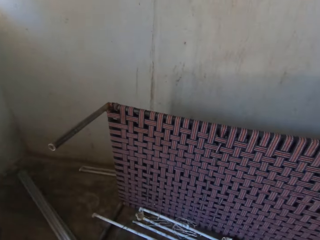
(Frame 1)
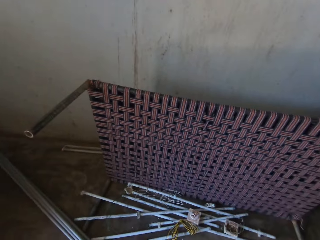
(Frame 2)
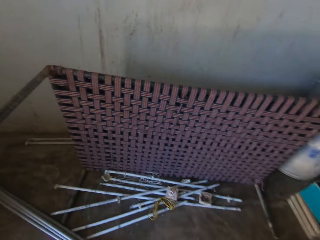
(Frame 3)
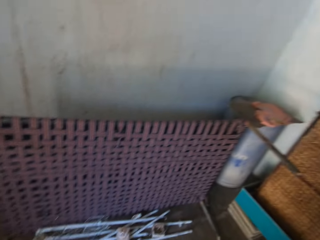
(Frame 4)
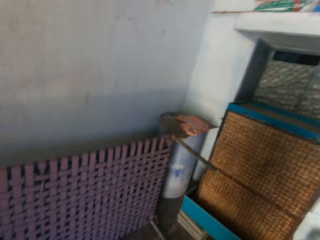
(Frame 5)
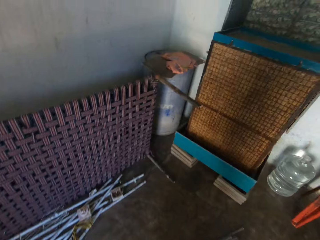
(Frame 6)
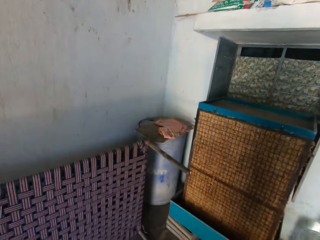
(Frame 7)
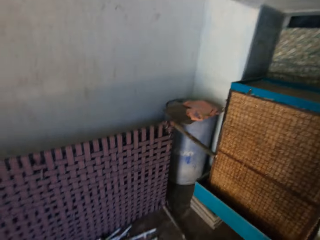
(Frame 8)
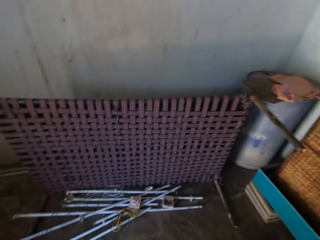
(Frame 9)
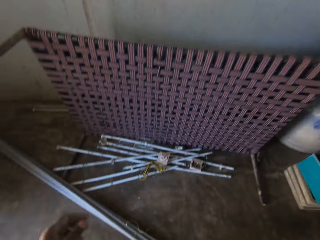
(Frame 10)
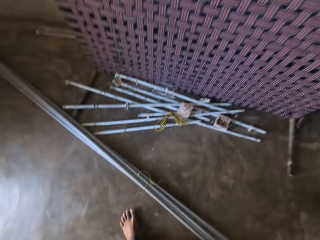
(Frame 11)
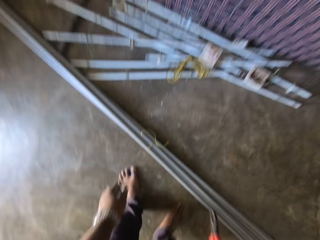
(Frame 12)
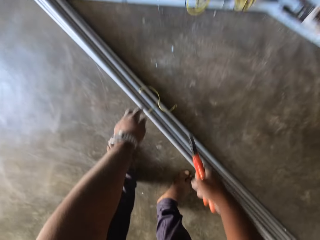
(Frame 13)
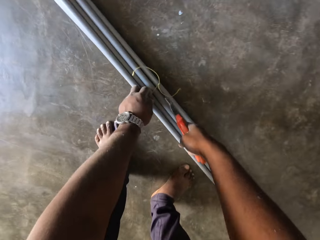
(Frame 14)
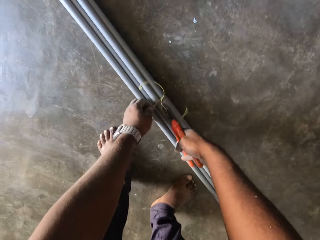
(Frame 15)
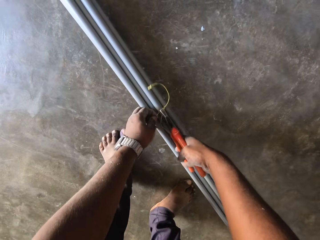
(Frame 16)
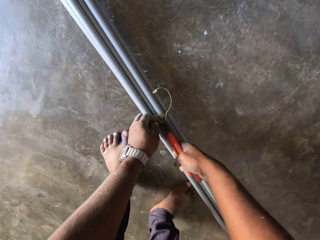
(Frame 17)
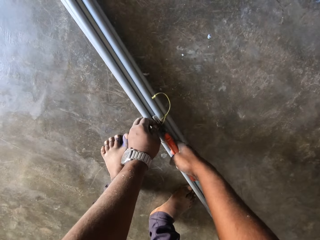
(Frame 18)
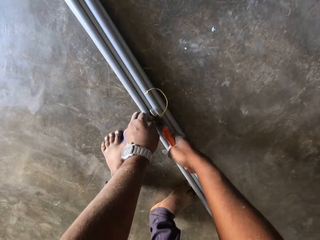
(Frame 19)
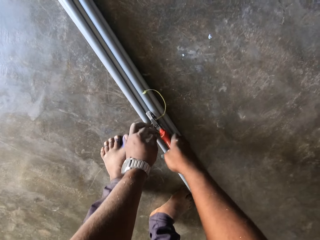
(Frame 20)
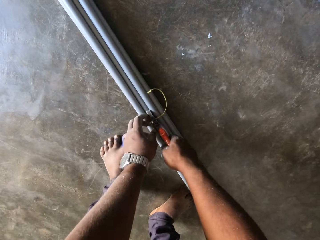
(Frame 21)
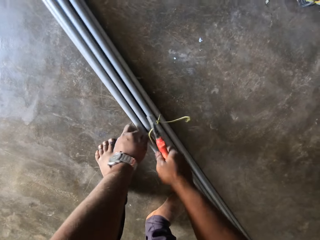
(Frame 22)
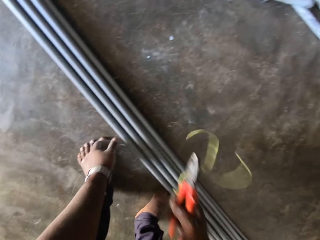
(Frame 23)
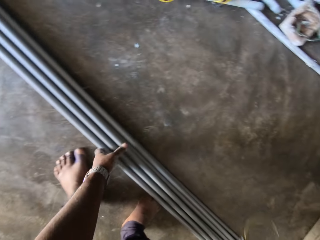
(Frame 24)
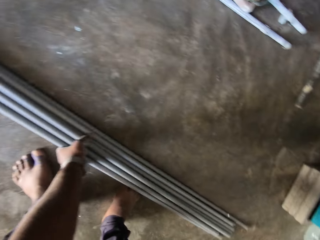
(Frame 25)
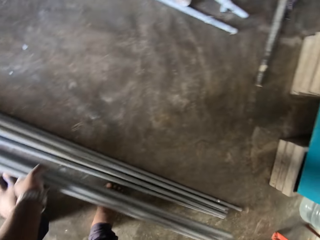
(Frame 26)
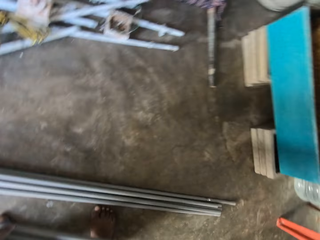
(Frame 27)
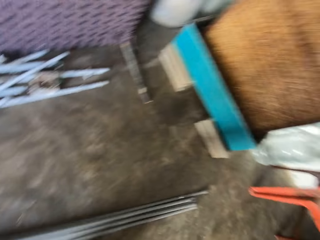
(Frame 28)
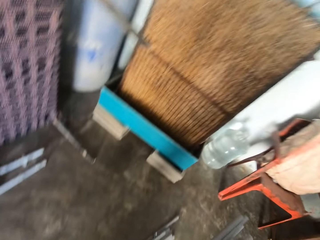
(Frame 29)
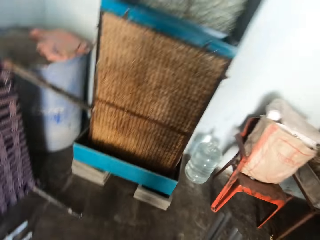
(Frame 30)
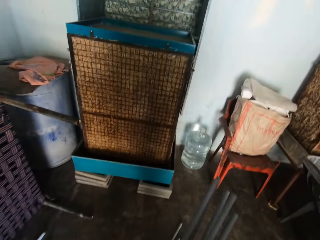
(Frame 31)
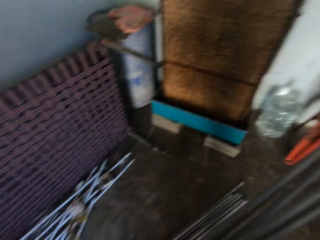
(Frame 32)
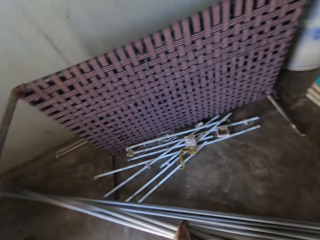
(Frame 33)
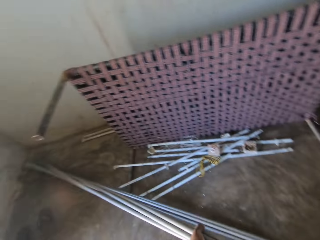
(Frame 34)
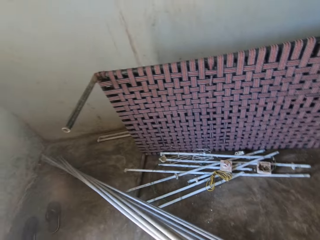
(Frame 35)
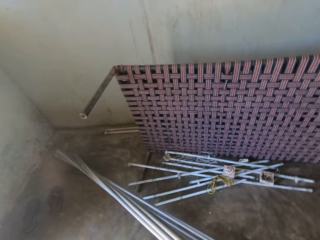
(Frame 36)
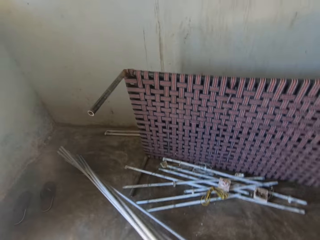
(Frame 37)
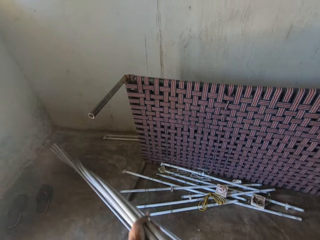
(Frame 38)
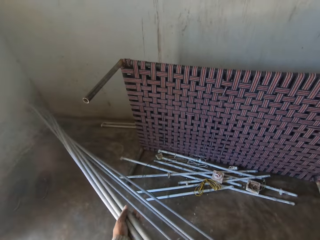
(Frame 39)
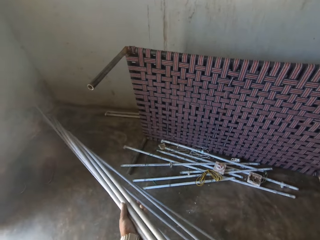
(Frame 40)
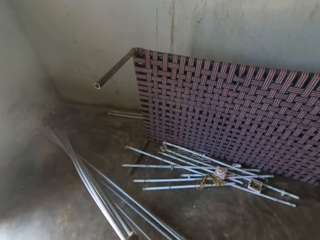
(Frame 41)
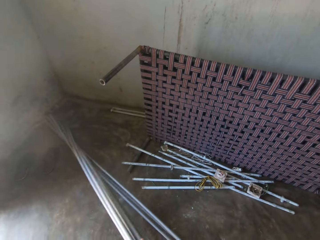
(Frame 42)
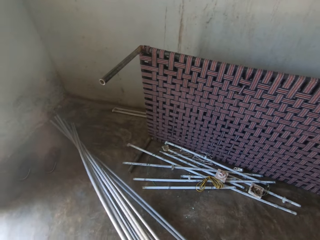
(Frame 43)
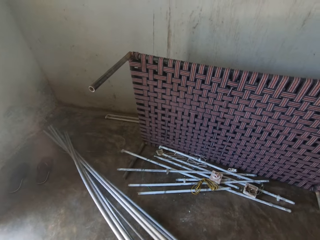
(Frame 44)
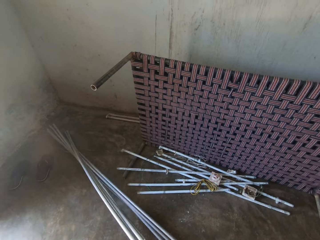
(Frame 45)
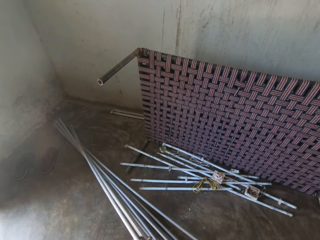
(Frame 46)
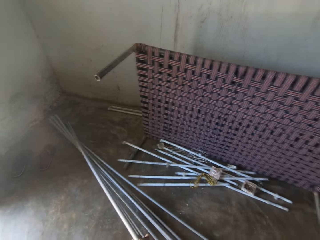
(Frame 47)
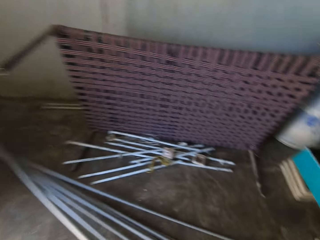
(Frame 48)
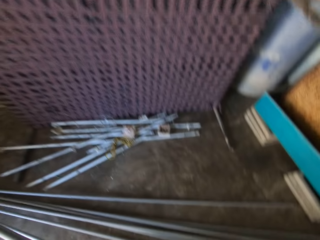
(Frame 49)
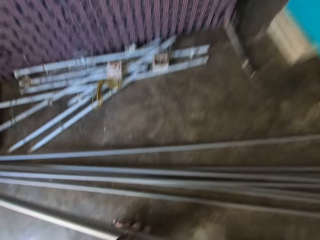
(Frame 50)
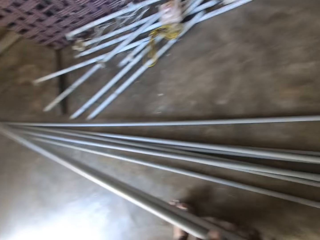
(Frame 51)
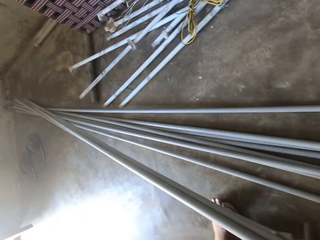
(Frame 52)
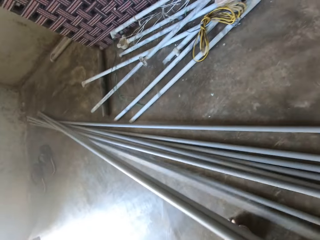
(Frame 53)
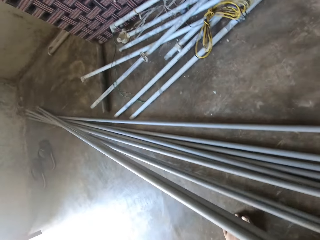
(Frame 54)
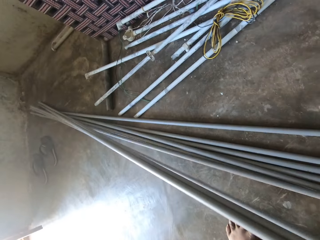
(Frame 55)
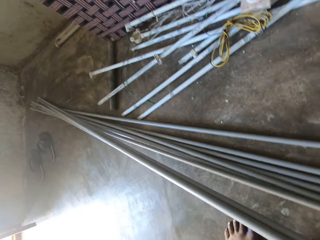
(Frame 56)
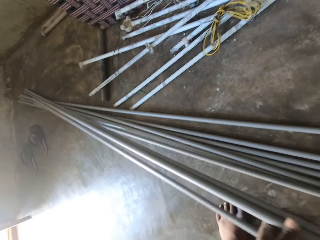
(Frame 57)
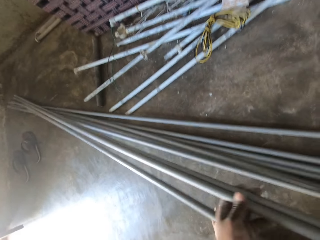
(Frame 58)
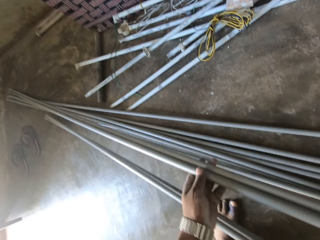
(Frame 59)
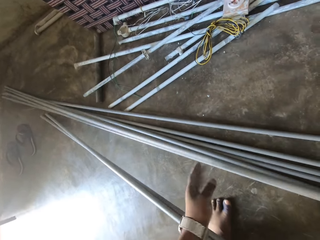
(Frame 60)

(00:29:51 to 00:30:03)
The camera wearer holds a rope on some pipes on the ground with his left hand. He cuts the rope on the pipes on the ground with the pliers in his right hand. He takes some pipes from the ground with his left hand. He separates the pipes with both hands.

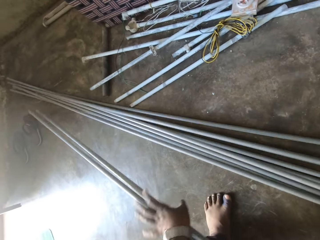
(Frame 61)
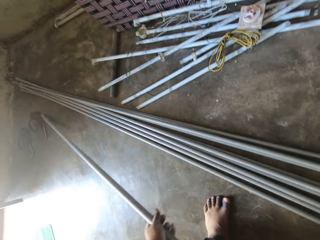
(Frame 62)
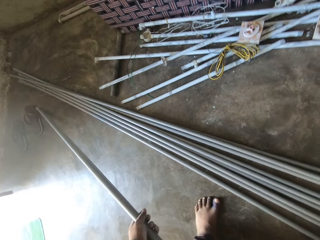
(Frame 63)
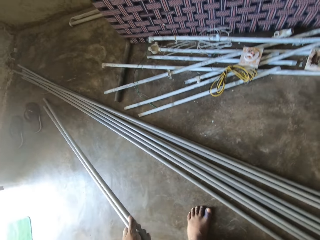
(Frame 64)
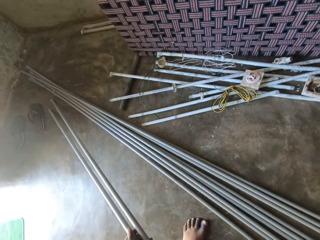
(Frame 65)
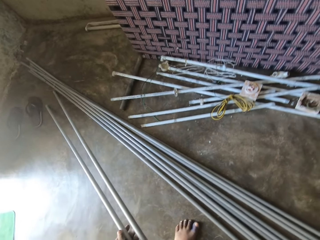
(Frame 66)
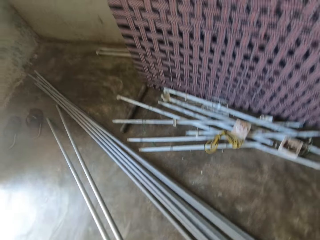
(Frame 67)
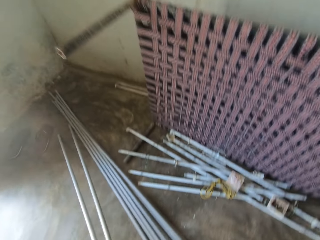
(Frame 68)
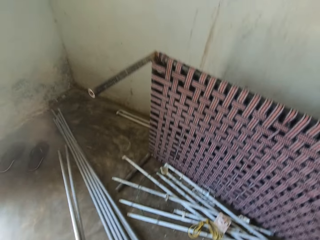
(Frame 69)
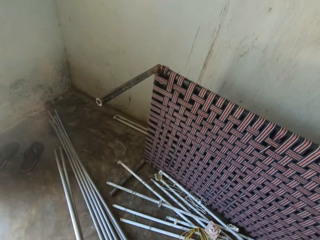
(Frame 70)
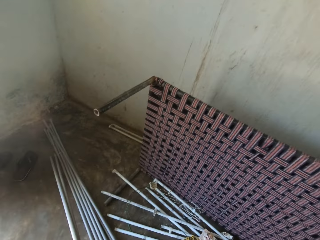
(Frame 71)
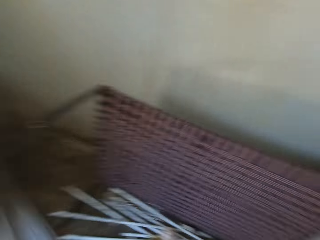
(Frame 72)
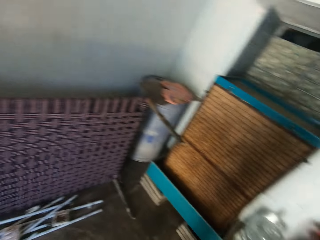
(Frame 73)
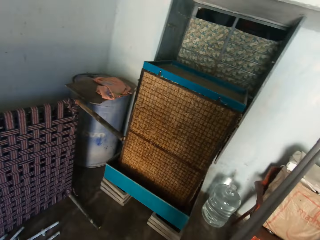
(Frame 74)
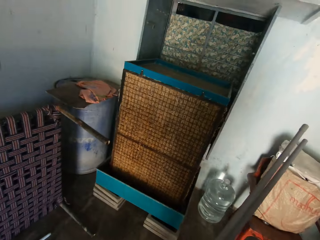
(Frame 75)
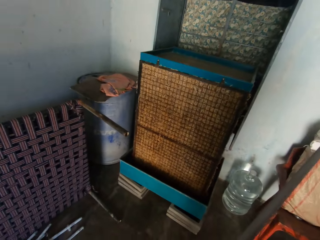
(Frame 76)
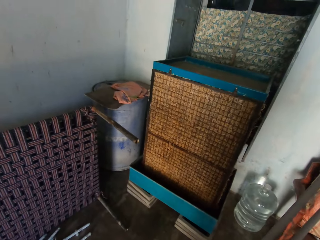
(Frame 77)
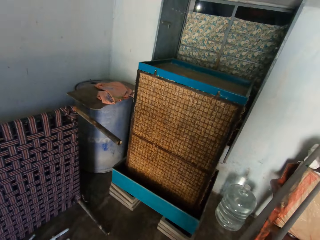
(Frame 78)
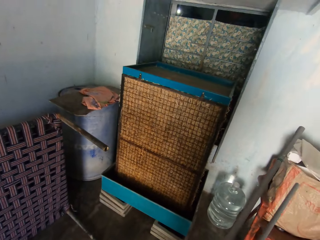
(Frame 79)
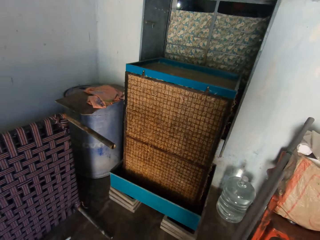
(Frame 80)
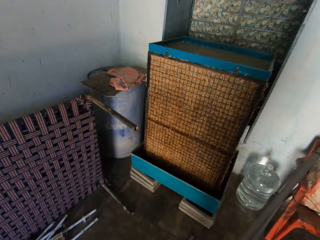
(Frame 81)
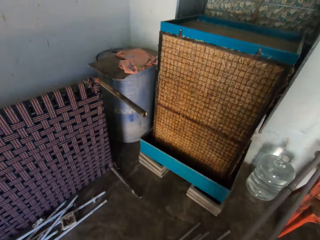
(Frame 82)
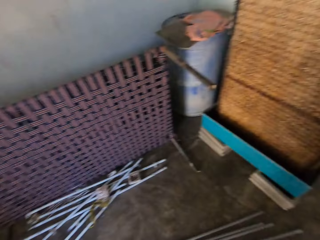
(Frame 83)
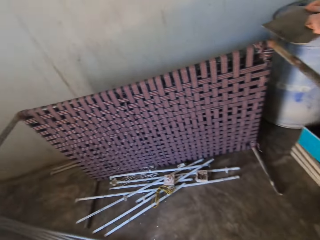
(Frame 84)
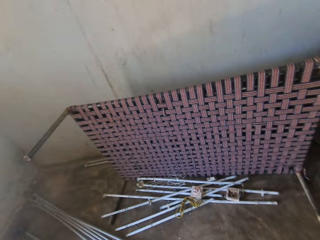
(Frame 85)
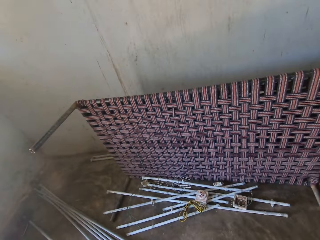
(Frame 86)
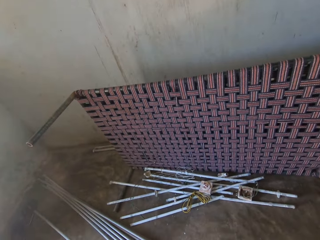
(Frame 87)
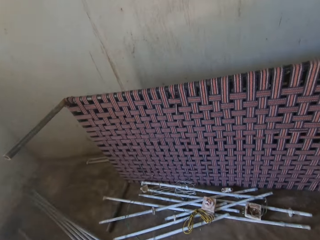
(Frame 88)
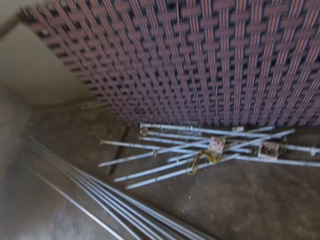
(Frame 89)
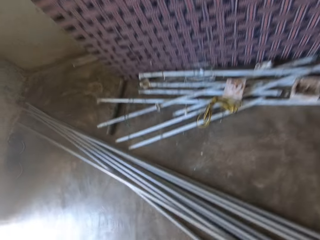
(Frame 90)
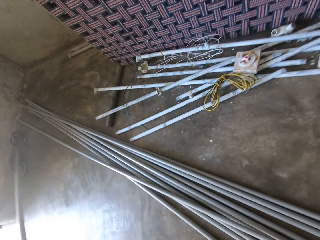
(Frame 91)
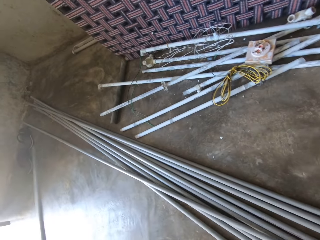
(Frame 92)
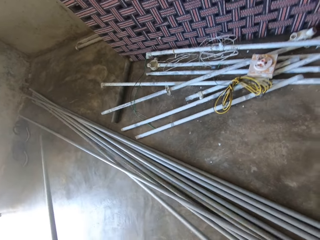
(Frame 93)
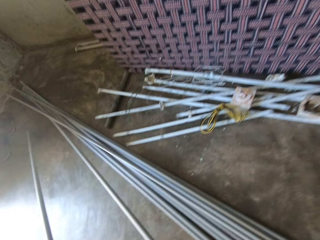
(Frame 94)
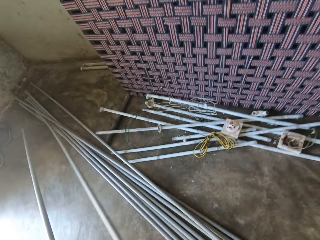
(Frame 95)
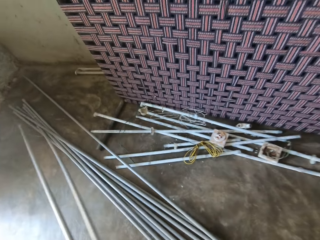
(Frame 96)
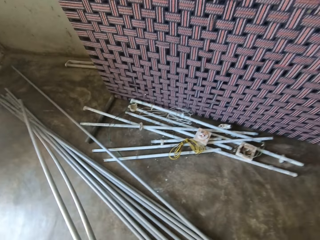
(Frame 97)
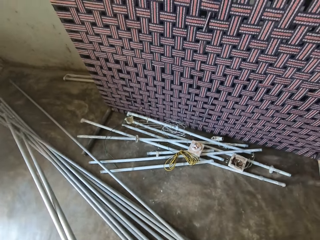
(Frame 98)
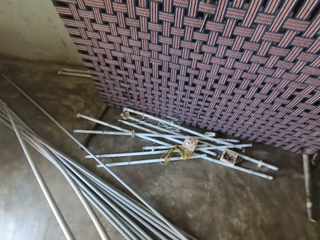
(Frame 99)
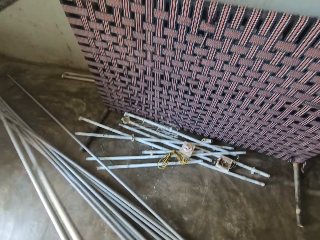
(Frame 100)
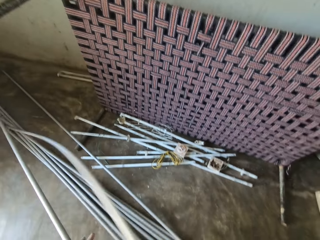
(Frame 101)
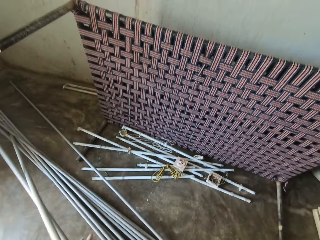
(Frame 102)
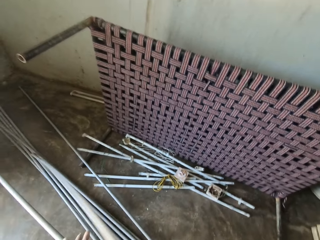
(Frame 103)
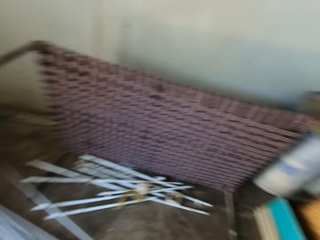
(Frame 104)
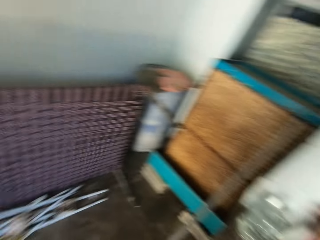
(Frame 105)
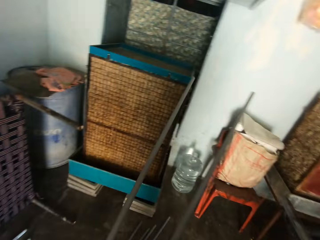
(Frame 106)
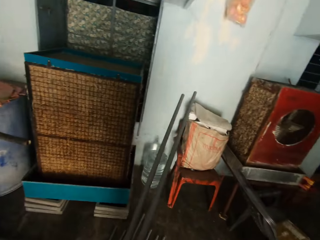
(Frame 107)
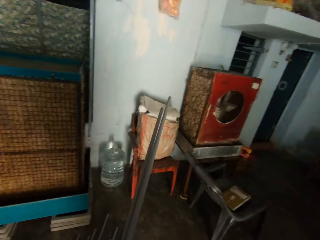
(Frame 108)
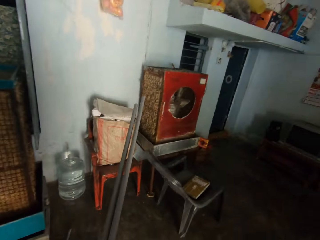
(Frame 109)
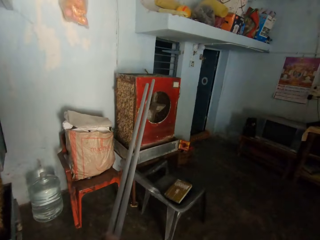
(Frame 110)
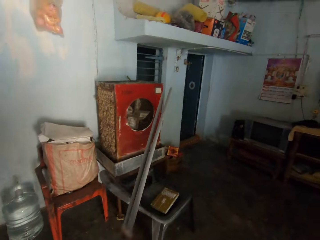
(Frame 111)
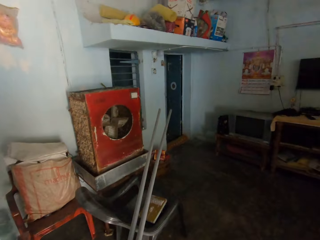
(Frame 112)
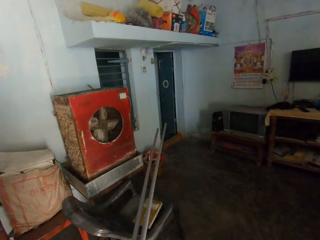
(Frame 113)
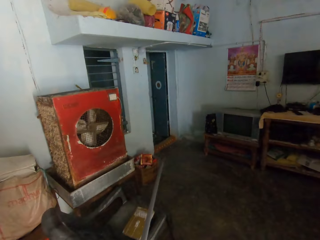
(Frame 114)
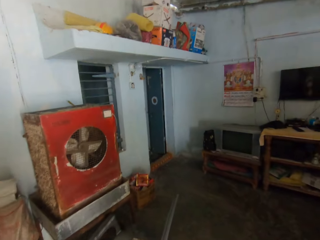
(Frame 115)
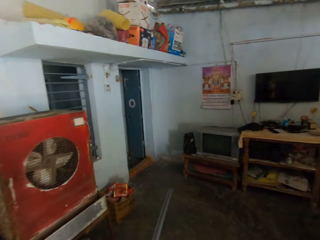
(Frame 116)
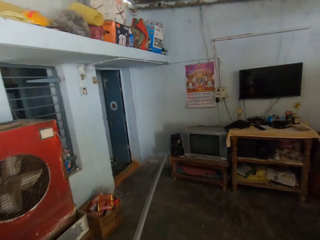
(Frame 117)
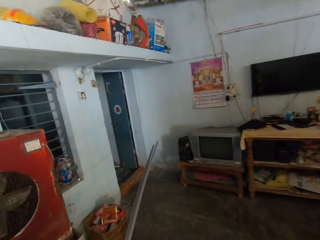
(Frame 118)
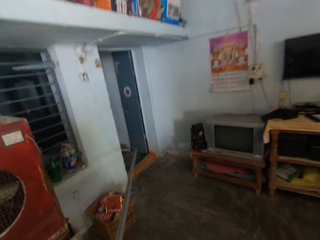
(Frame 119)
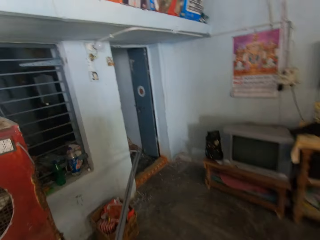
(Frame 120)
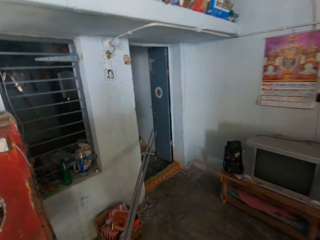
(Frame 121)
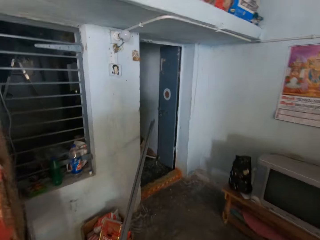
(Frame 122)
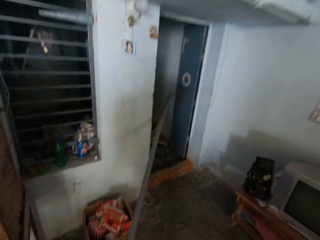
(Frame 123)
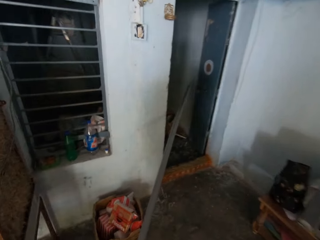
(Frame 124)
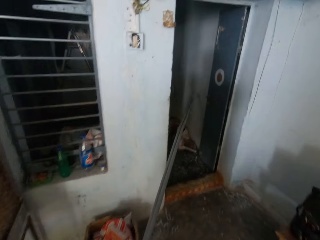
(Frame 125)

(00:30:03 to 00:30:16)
The camera wearer holds the pipes with his left hand. He picks up a pipe on the floor. He holds the pipes with both hands. He walks in the house.
